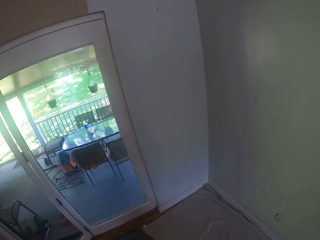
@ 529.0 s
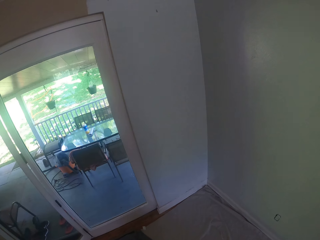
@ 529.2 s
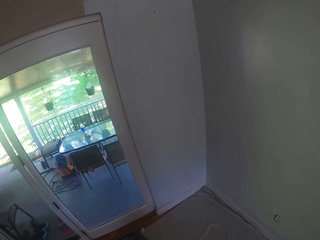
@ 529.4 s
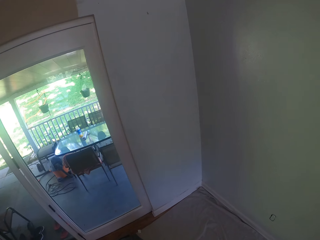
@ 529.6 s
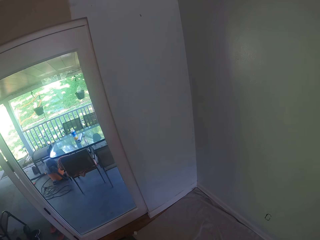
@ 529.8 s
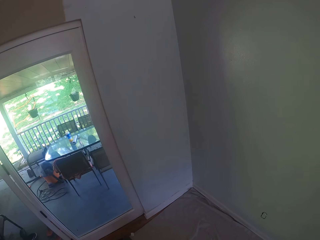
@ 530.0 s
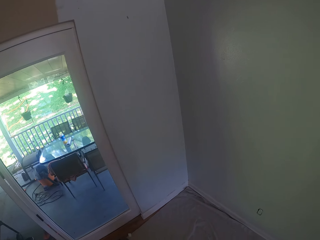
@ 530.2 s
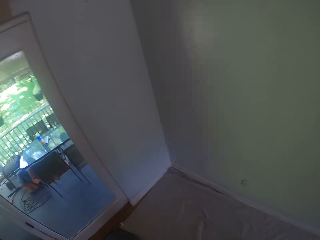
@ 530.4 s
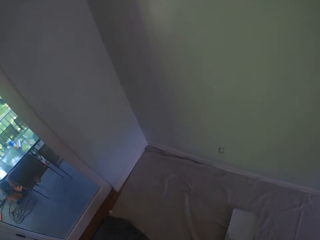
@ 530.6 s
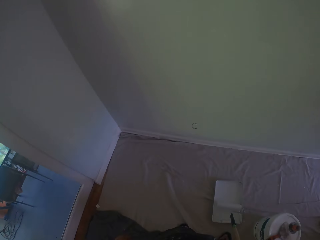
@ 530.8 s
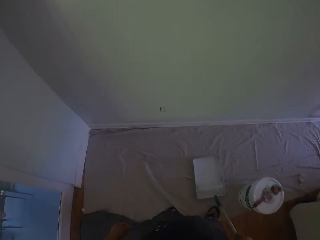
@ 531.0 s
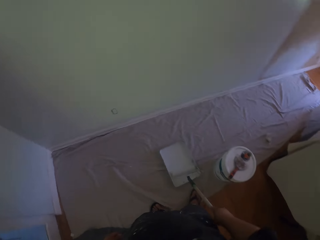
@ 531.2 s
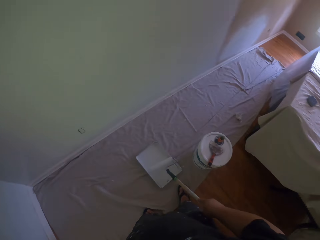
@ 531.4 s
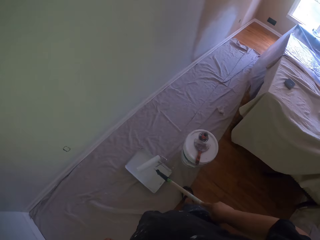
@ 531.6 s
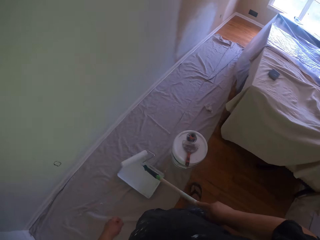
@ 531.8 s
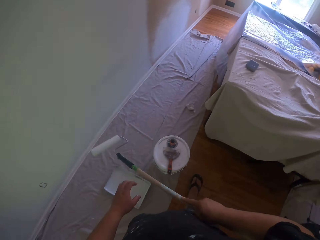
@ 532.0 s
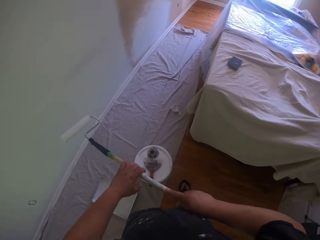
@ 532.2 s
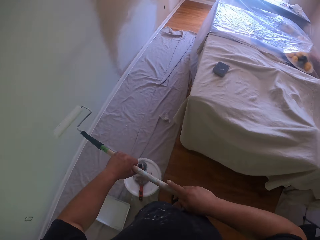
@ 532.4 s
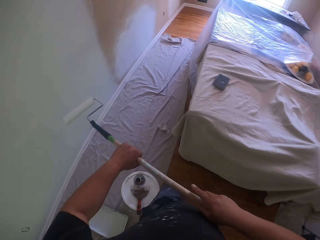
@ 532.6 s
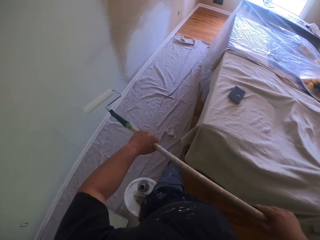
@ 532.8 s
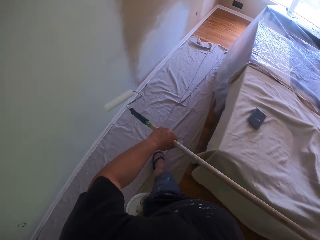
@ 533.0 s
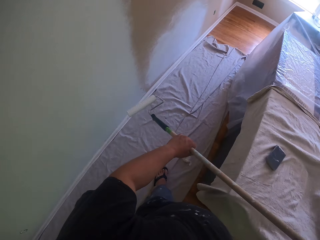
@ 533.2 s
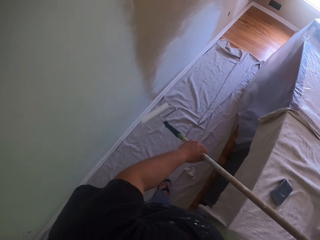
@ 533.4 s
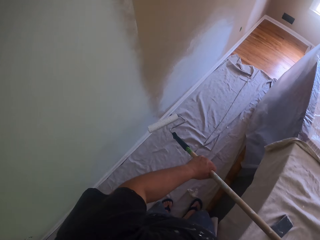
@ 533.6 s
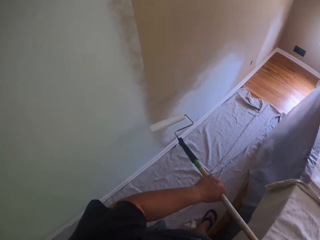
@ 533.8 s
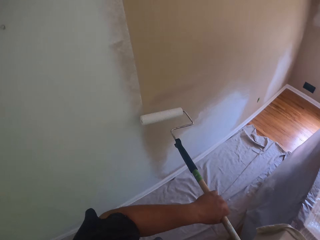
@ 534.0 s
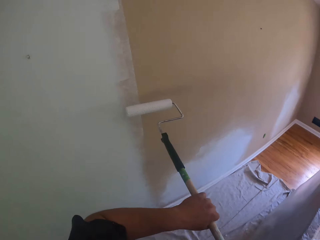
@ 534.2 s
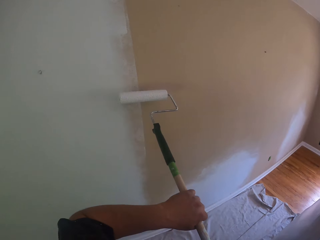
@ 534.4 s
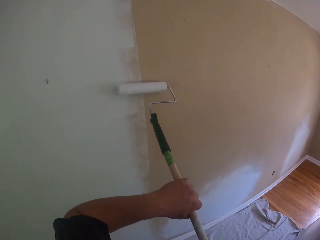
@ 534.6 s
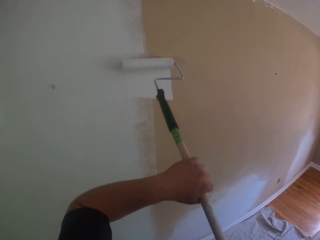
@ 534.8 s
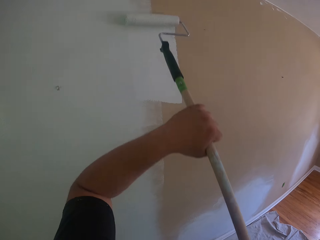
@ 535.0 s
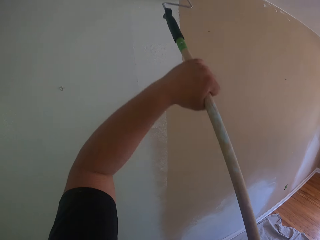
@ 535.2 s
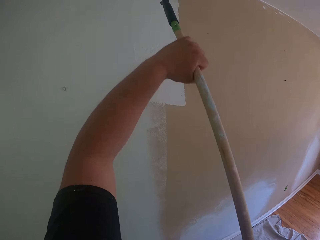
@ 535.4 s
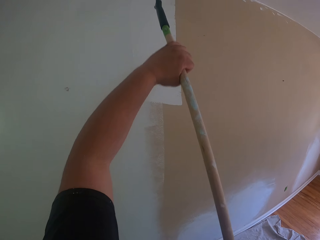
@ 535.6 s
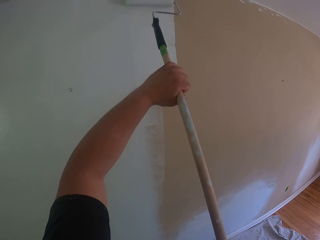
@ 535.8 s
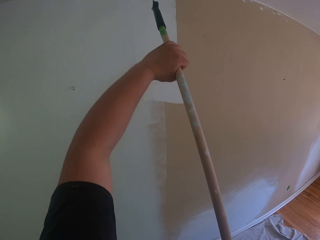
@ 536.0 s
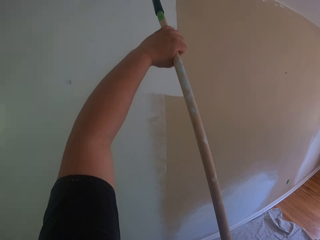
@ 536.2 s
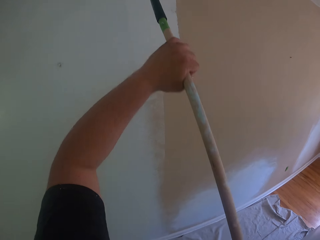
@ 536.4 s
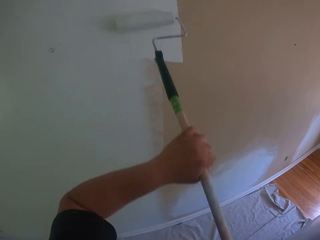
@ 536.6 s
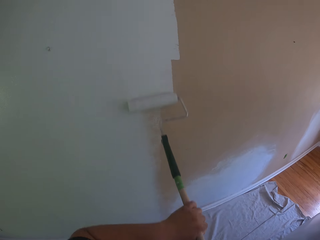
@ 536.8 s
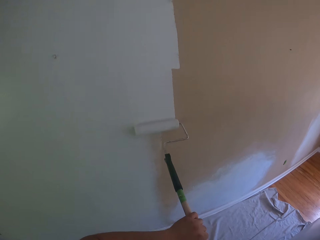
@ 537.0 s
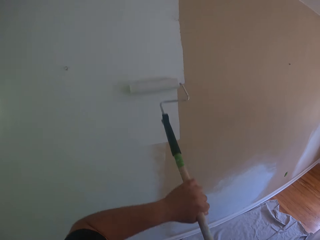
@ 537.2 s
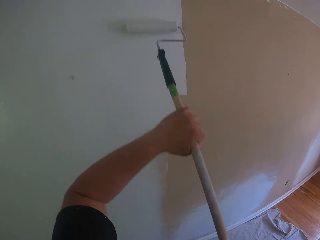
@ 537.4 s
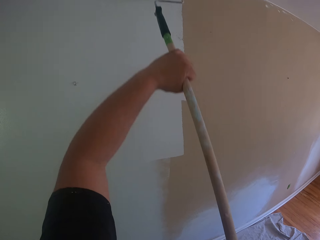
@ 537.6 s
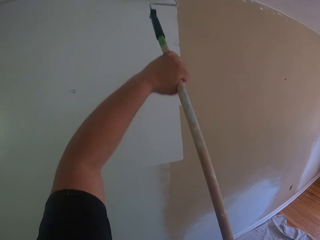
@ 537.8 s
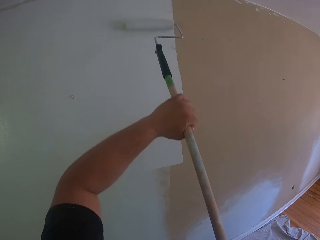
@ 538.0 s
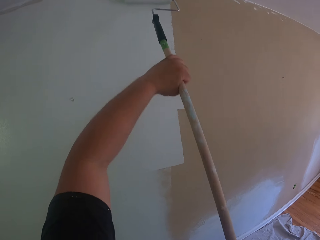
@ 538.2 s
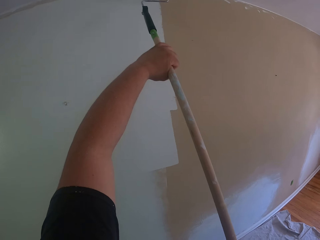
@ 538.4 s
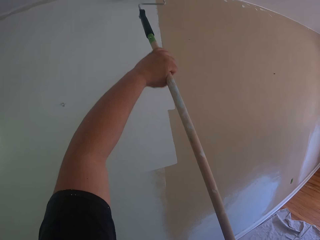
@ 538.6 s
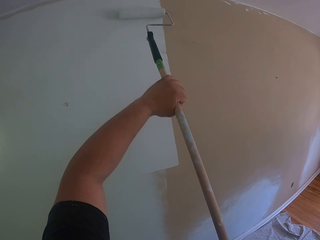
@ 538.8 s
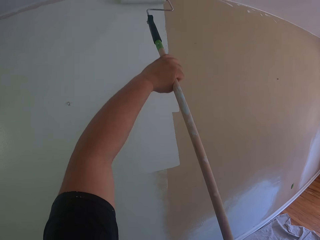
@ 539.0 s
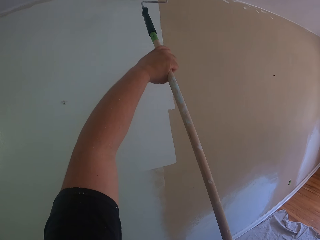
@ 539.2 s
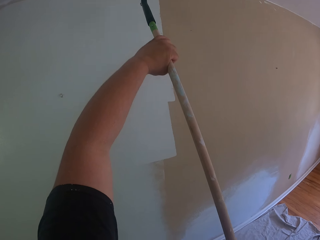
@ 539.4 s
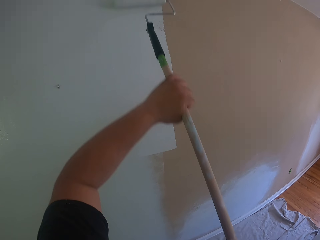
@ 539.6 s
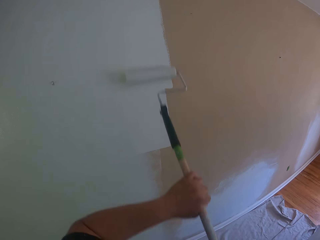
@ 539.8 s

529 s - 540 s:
The camera wearer looks at the wall painting. They walk towards the wall across the room. They paint the wall with the long paint roller.

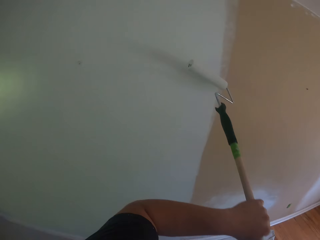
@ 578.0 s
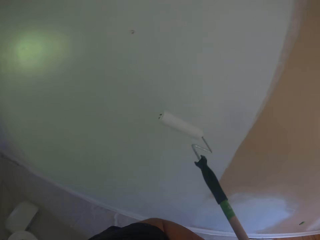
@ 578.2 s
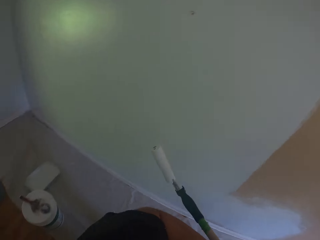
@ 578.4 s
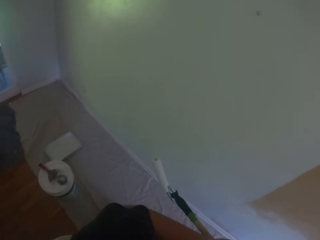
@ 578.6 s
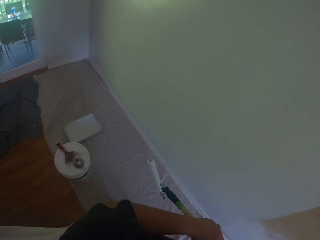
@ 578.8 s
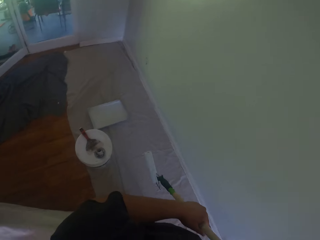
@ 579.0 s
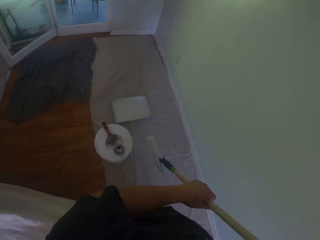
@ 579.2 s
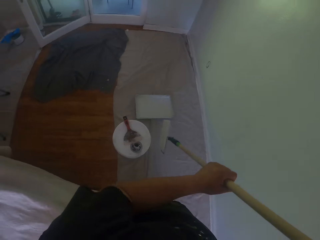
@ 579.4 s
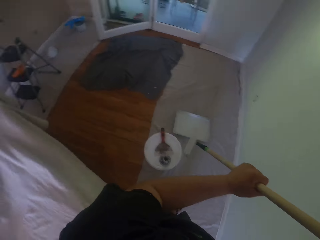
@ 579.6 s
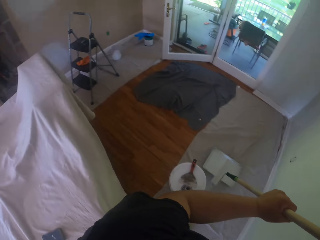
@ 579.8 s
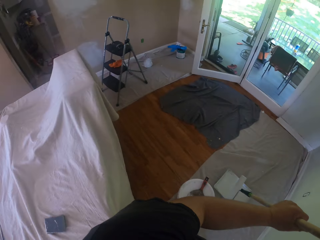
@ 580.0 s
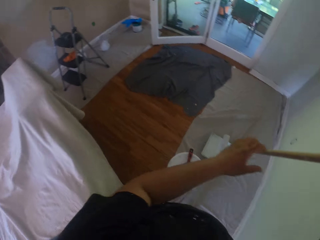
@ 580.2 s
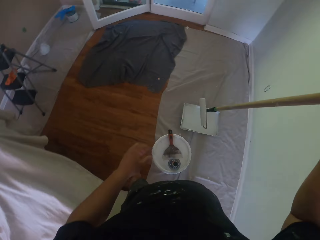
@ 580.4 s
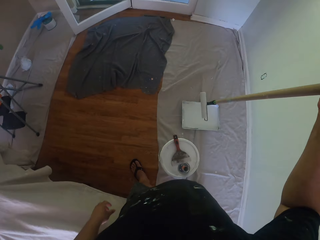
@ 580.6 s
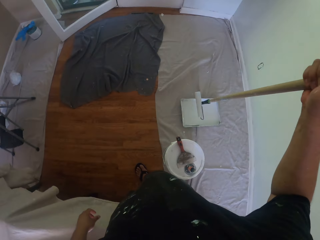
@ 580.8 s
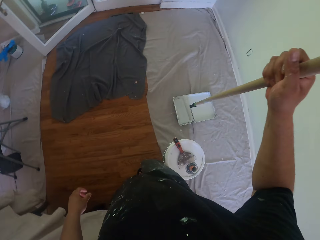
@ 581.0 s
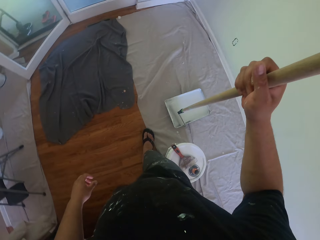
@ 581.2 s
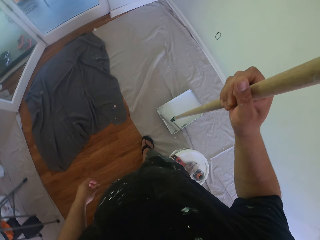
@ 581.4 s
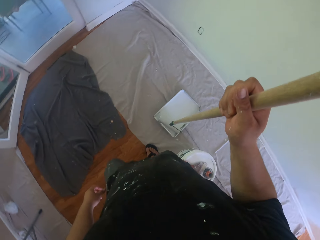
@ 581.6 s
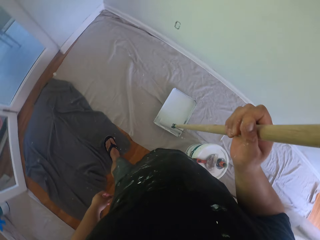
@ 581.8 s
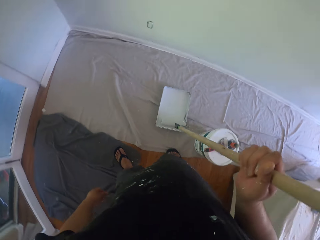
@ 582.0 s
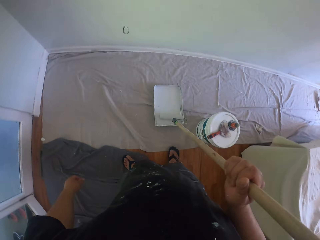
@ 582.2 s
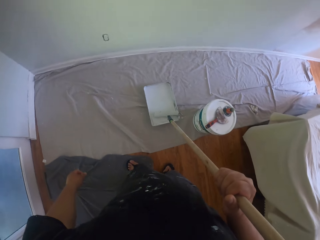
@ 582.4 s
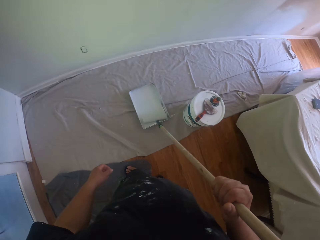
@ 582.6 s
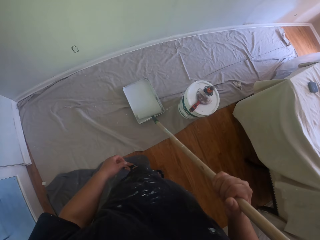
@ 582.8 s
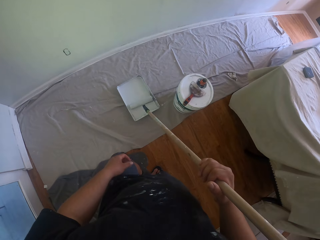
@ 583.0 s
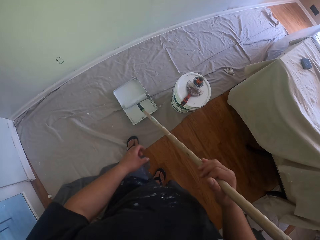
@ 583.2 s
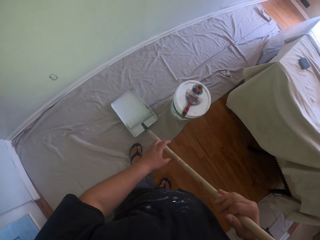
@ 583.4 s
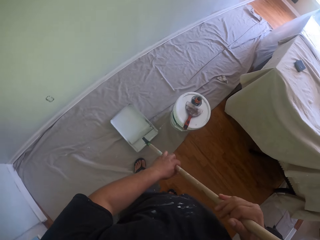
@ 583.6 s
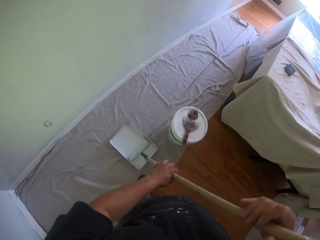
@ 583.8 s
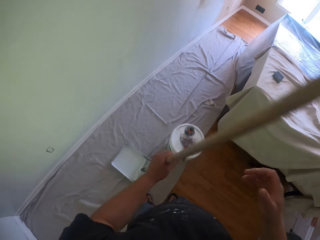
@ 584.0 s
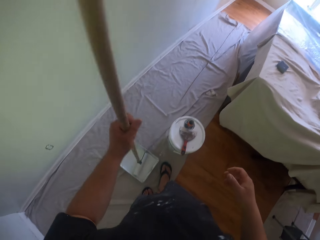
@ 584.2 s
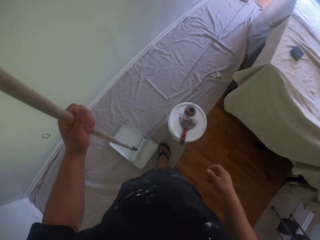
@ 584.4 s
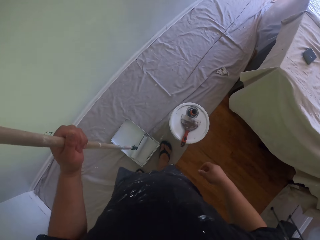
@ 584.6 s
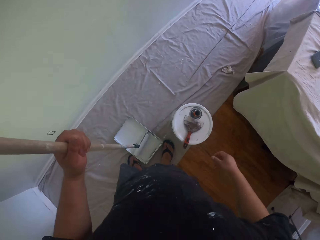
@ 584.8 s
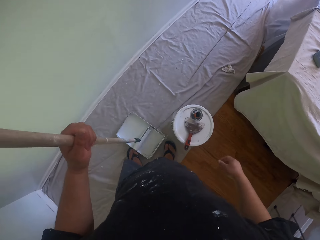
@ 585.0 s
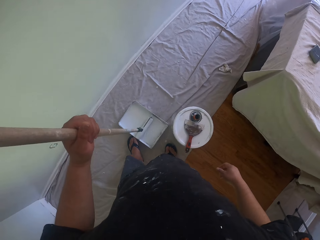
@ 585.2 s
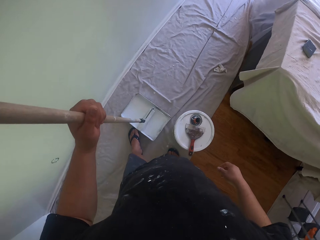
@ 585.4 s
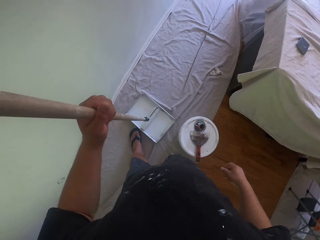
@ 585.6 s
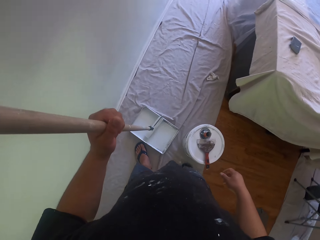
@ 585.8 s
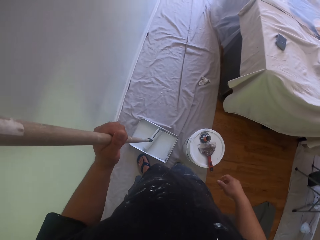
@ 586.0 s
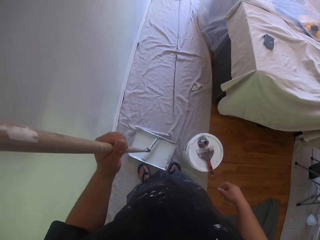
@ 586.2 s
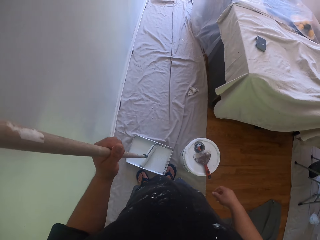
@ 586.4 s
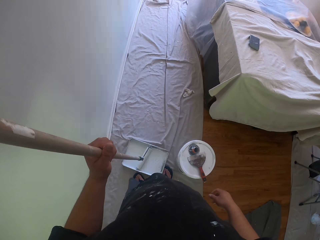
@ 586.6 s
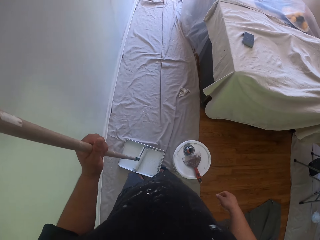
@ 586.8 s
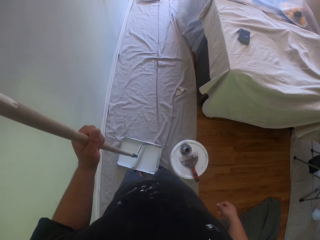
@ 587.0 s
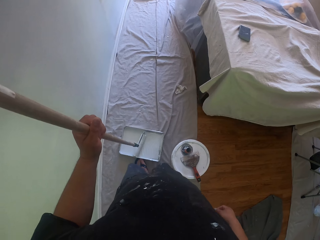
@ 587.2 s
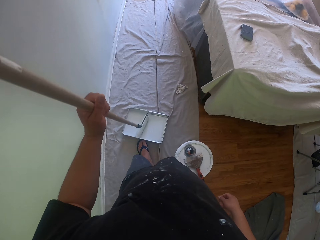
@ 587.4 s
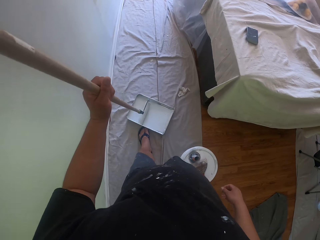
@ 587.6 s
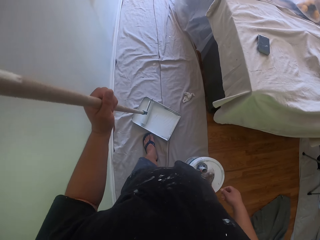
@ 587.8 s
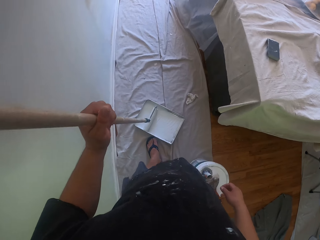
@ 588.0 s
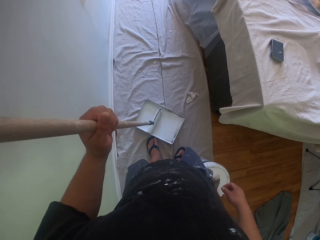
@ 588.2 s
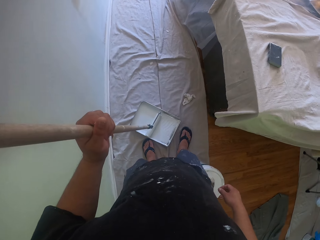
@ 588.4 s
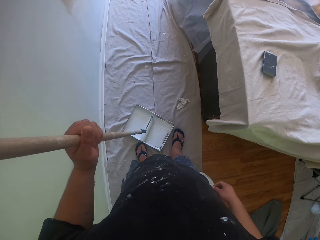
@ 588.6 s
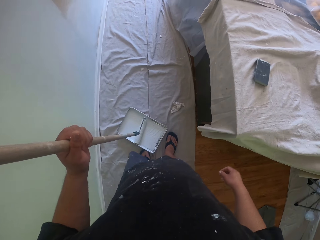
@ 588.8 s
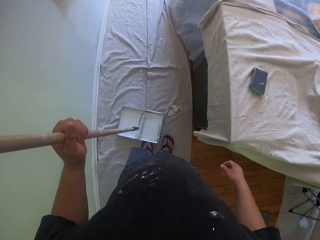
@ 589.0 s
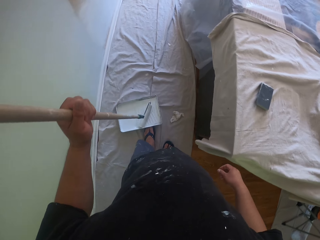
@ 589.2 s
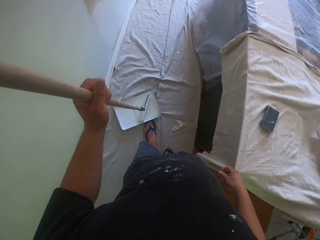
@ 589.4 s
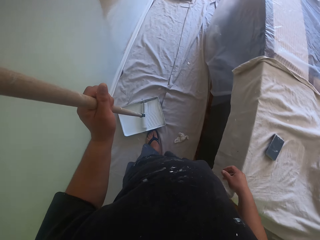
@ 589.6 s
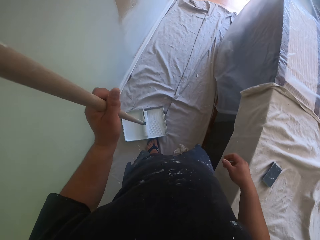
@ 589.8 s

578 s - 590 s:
The camera wearer turns around. He dips the roller brush into a paint container on the floor. He moves the paint container with his left leg.
